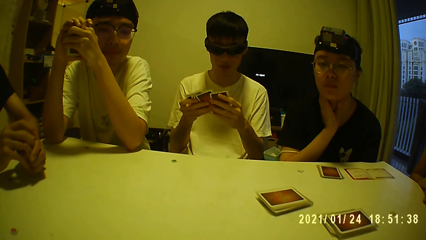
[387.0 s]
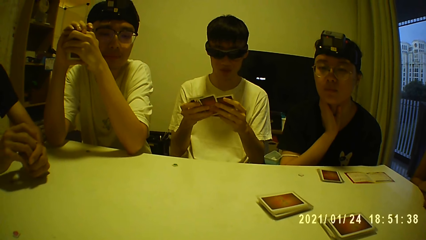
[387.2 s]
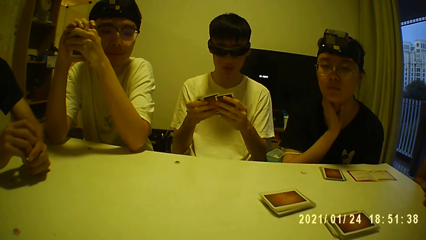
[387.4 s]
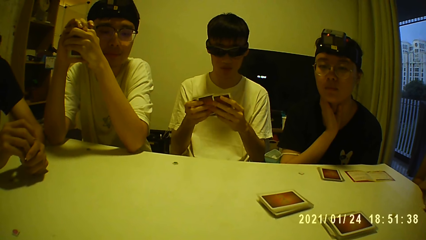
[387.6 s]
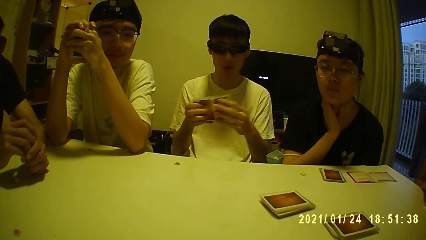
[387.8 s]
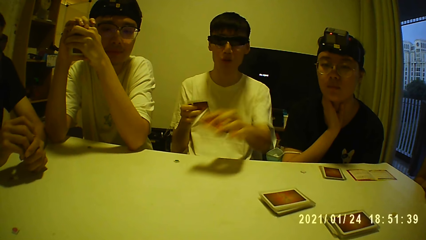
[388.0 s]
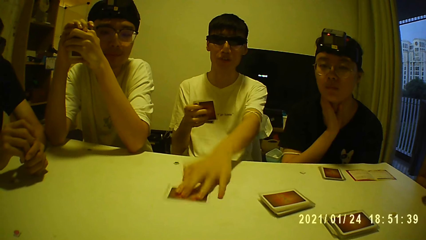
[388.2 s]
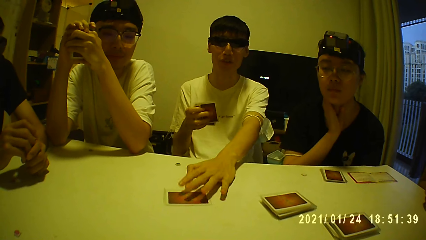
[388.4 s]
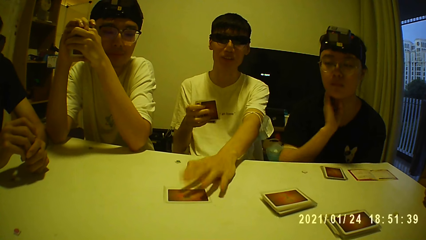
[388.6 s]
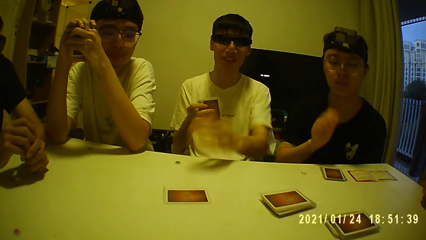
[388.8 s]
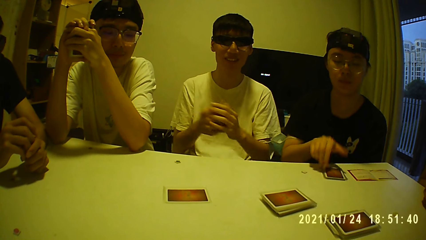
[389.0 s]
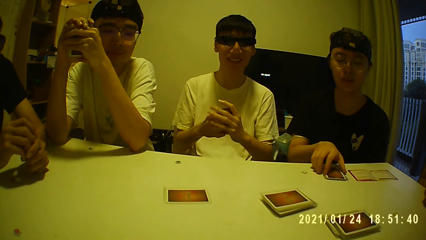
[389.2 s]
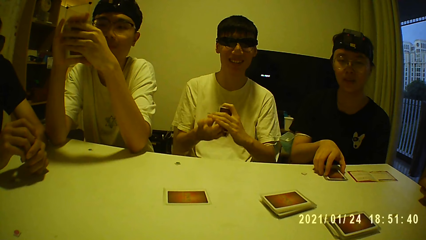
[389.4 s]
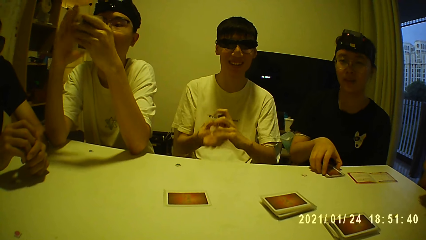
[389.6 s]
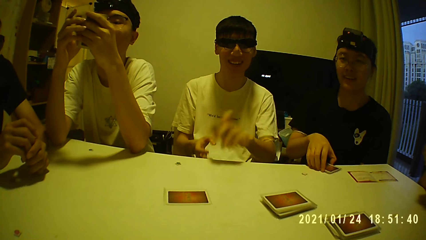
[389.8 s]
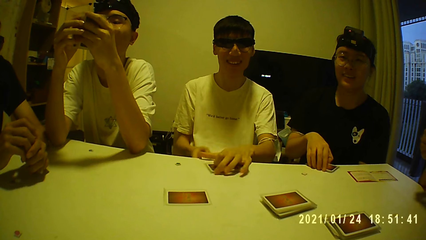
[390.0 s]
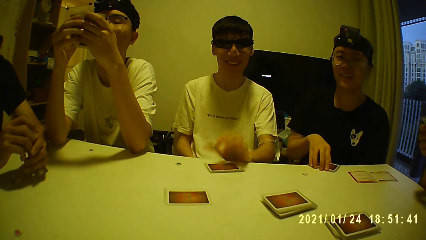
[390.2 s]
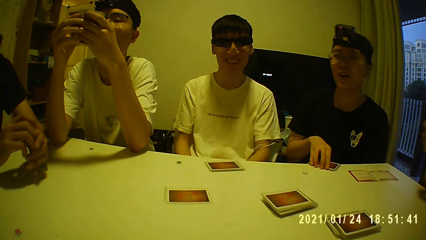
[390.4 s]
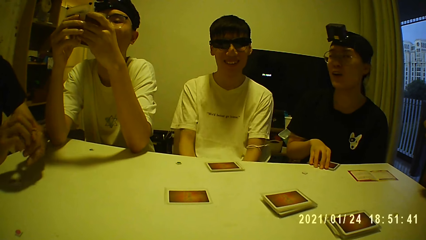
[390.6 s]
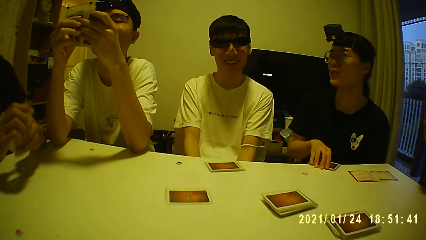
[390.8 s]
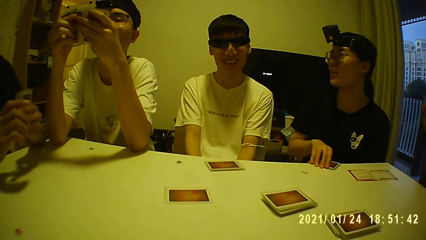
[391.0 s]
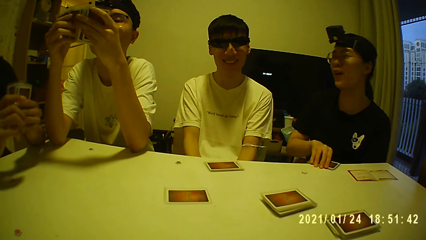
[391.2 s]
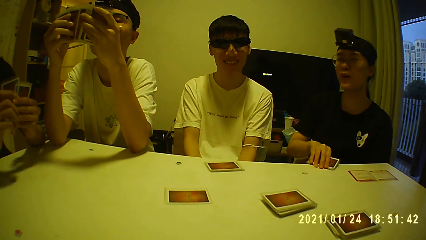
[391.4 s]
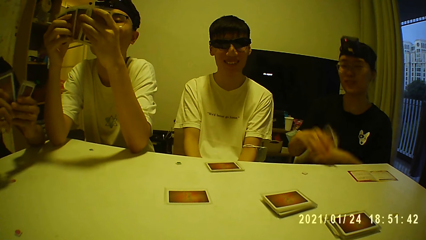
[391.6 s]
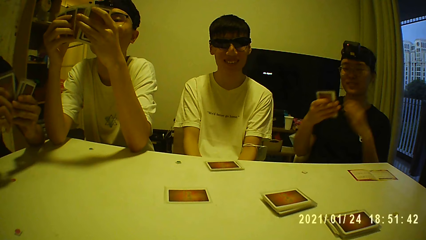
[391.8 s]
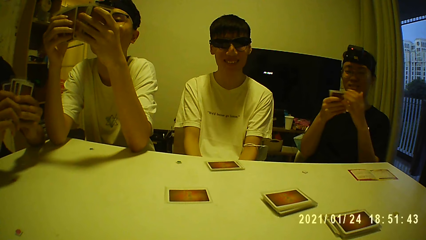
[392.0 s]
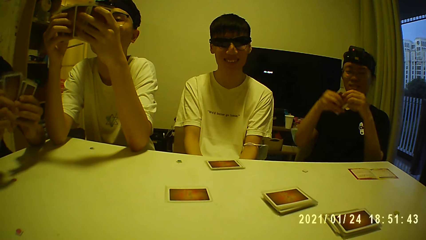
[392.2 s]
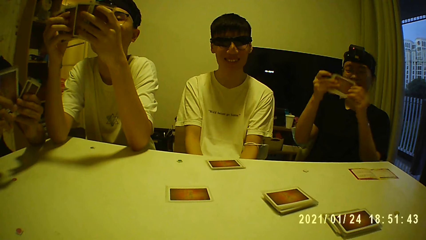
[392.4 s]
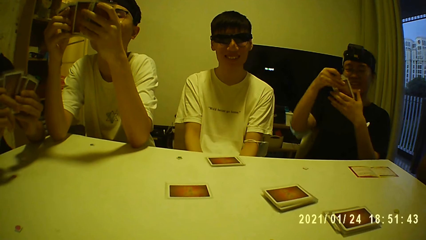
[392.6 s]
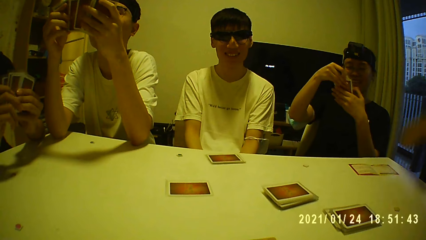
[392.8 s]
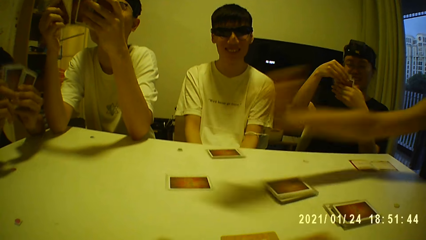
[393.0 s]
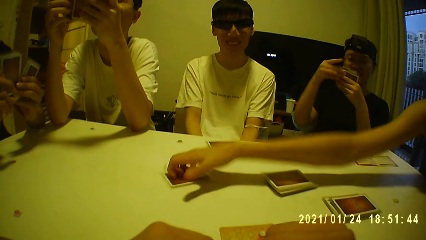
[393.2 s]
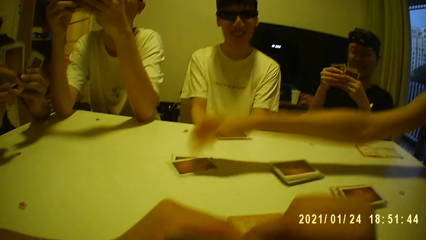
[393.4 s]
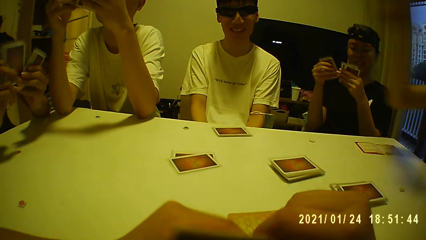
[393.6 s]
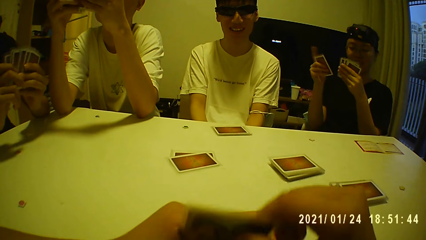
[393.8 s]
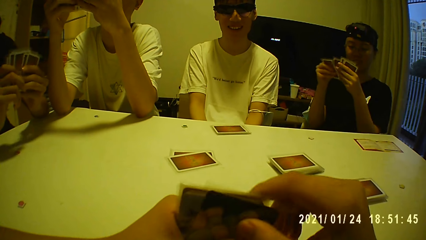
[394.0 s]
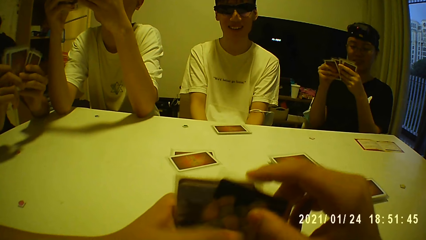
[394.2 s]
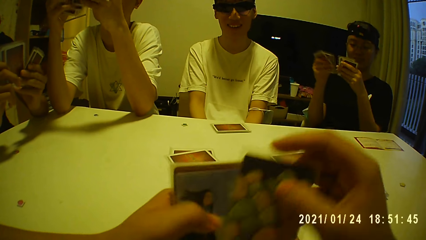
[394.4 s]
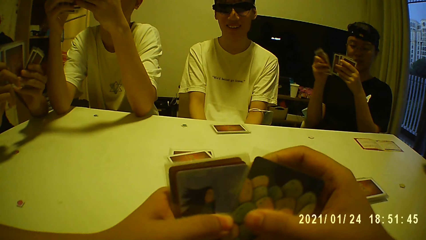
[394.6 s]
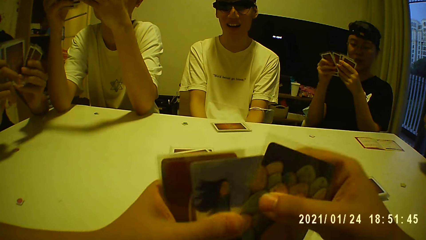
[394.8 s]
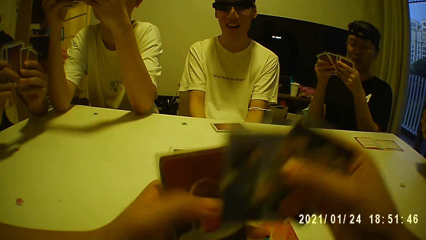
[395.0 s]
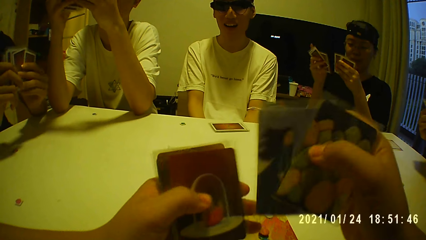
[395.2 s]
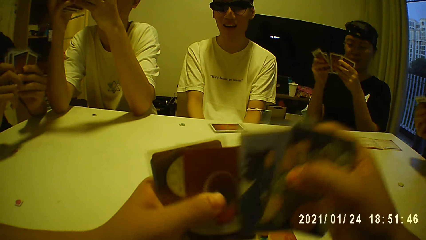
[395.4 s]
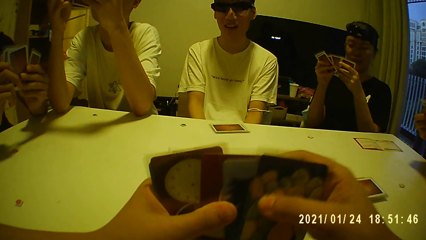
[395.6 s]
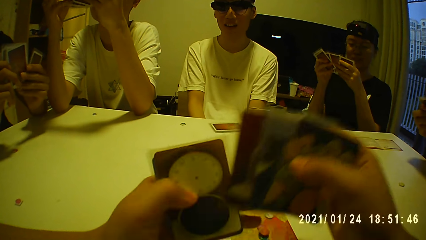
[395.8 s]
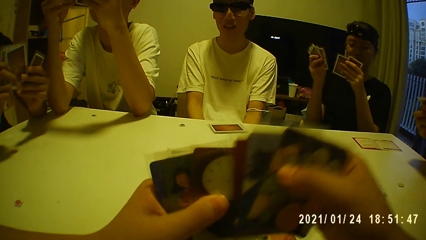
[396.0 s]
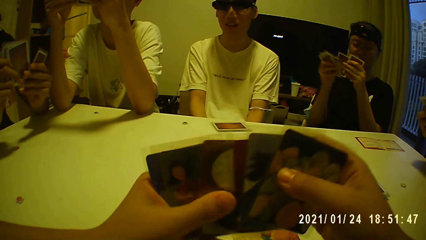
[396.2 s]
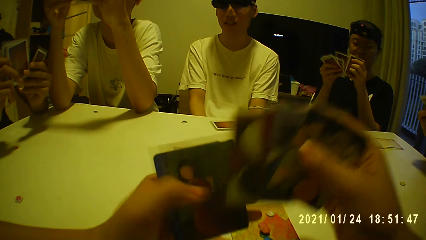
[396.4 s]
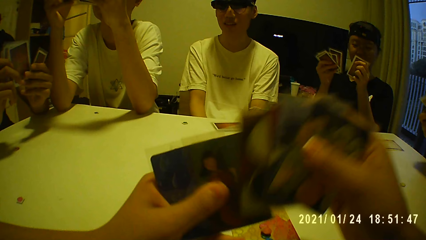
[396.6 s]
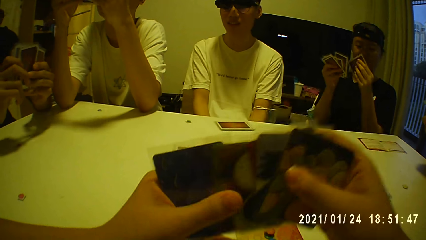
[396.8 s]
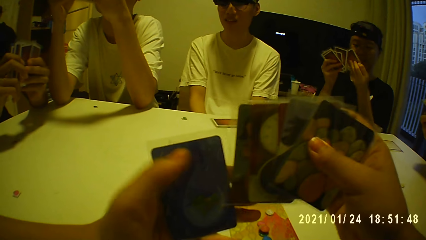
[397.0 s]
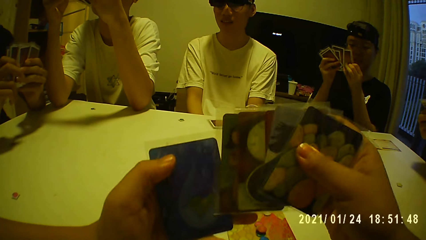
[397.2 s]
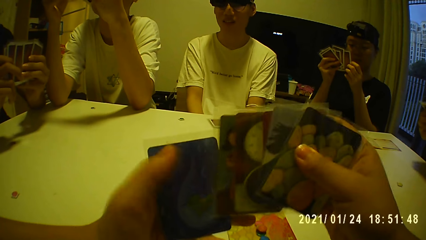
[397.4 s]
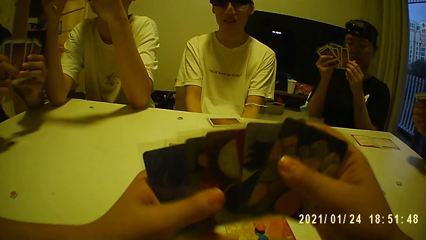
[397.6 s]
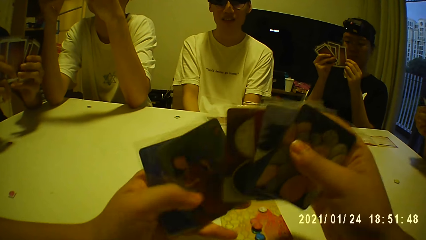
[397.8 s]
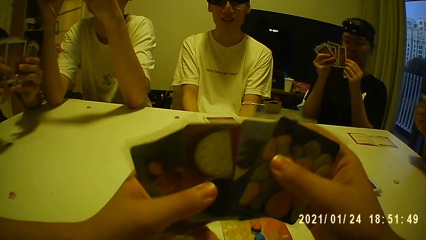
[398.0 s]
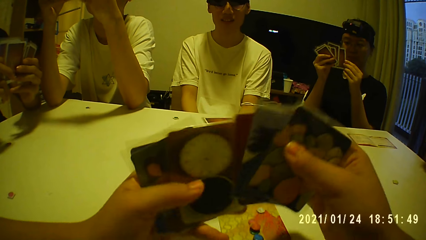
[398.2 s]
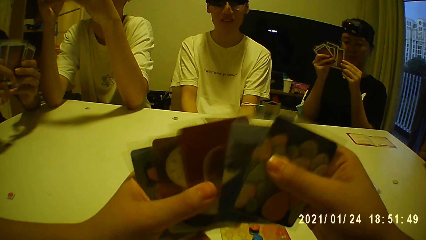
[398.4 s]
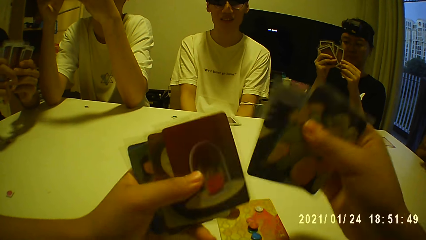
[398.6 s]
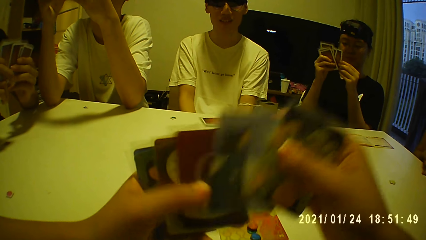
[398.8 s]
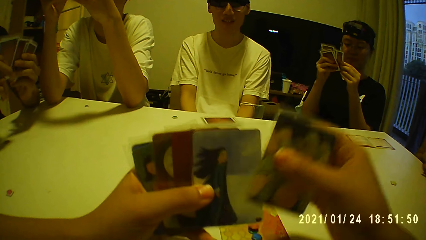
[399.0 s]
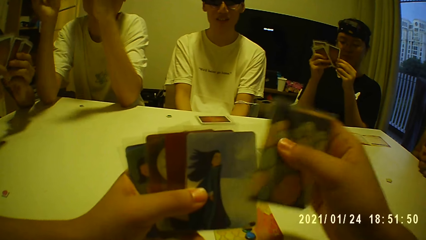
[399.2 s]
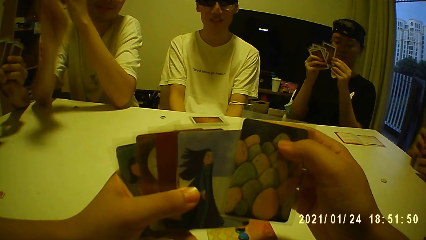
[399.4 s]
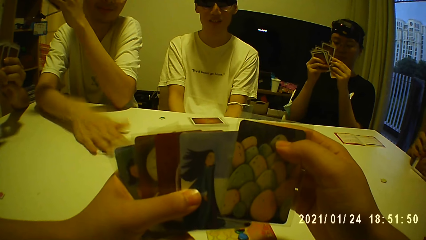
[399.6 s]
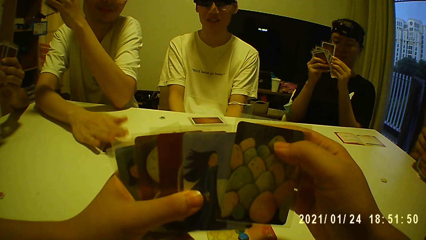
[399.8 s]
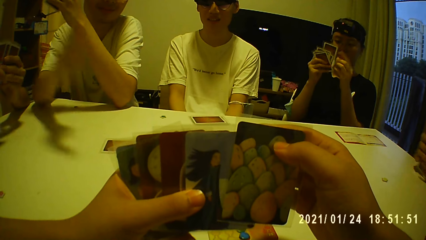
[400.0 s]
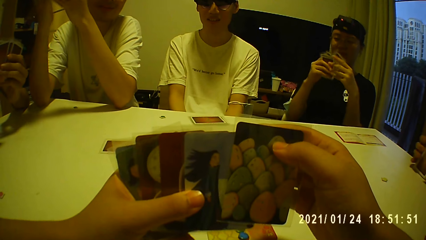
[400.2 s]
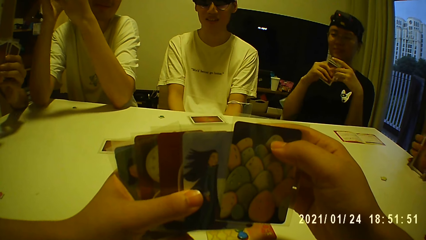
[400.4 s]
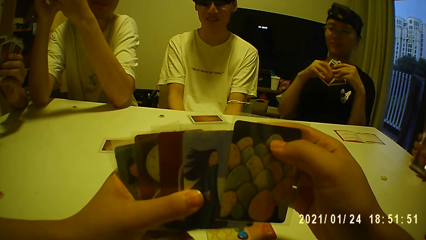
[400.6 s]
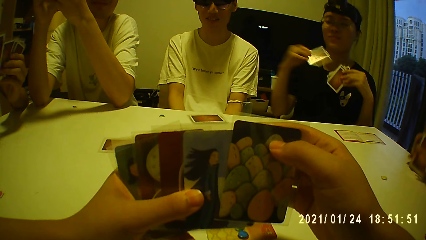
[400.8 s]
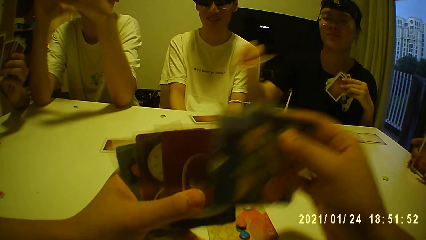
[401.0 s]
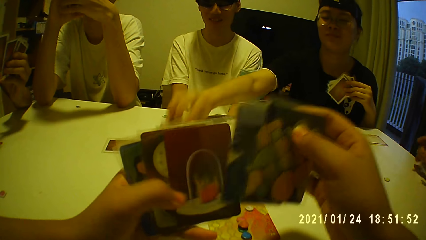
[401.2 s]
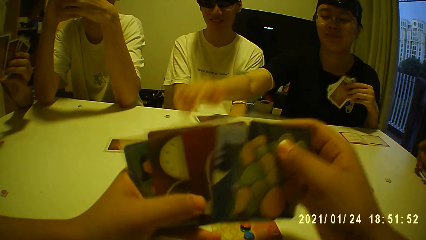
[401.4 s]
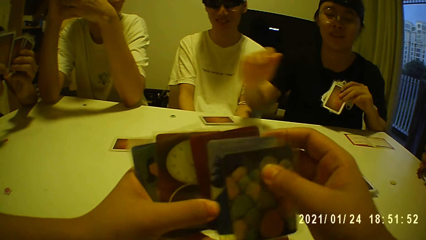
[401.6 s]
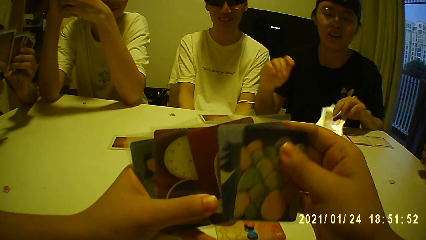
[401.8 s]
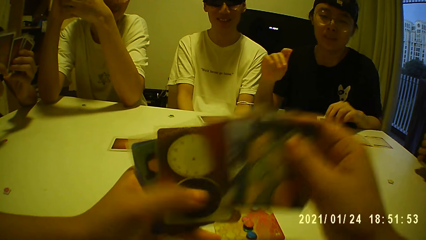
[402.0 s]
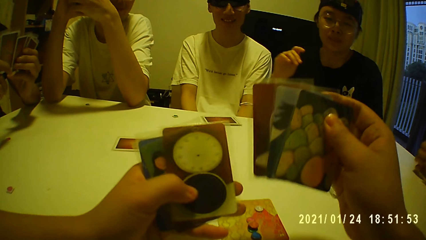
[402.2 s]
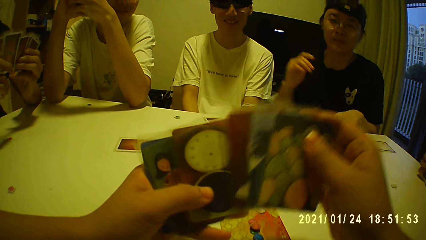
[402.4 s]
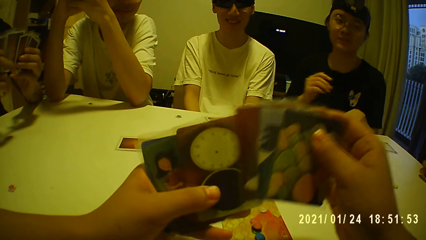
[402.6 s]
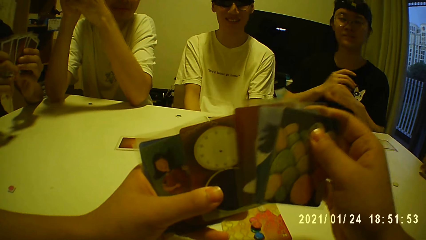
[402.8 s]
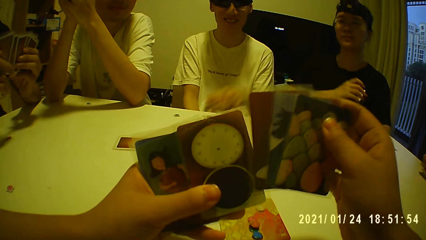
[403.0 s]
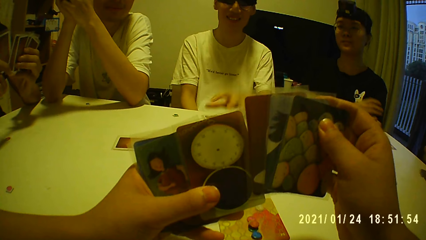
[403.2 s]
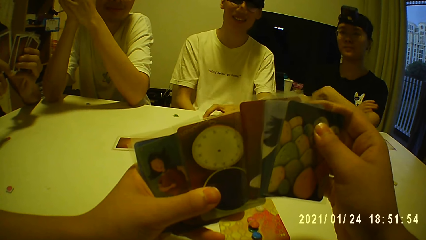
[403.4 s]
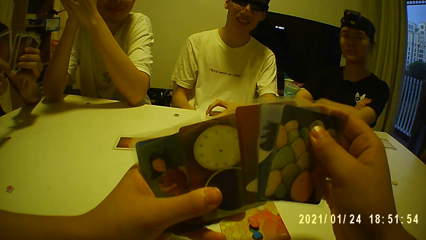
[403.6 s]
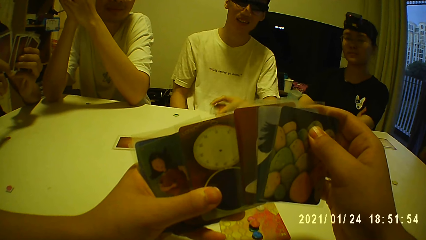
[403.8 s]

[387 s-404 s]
A man holds the cards with his right hand, picks the card from his right hand with his left hand, places the card on the table with his left hand, and holds the cards with his hands. A woman picks the cards from the table with her right hand. The man holds the cards with his left hand. Another man shuffles the cards in his hands. The first man places the cards on the table with his left hand. A person pulls cards on the table. The person picks cards from the table. A third man shuffles the cards in his hands. Another woman places the card on the card on the table with her right hand. The first woman shuffles the cards in her hands. Another person touches cards on the table. The camera wearer shuffles the cards in his hands. The first person arranges her cards. The camera wearer arranges the cards in his hands. The second man places the card on the table with his right hand. The first woman holds the cards with her left hand, places the card on the table with her right hand, and places the cards on the table with her left hand. The first man picks the cards from the table with his left hand.
